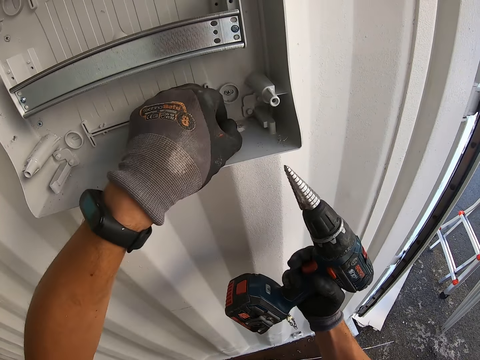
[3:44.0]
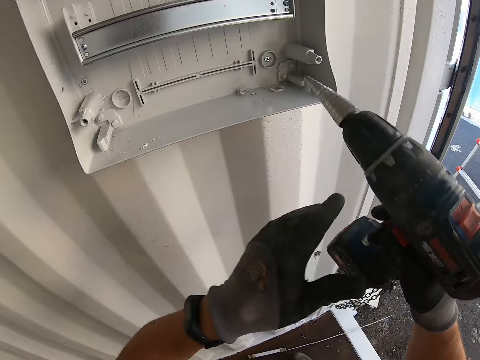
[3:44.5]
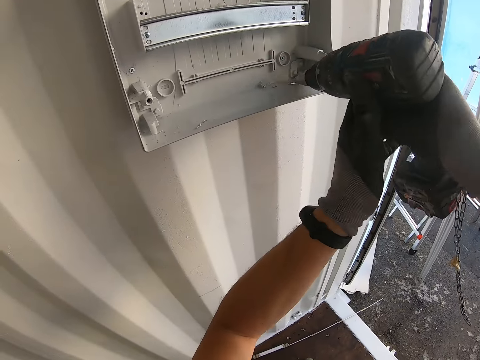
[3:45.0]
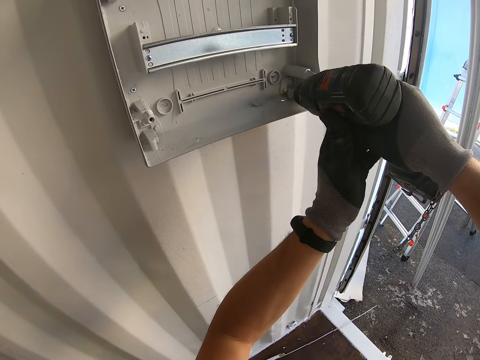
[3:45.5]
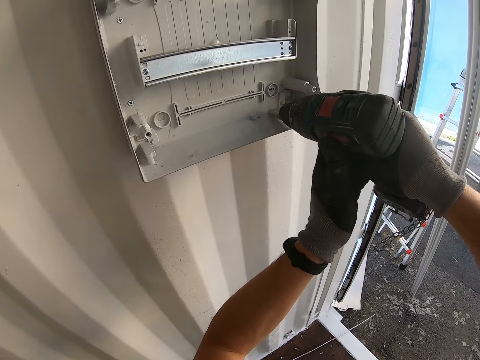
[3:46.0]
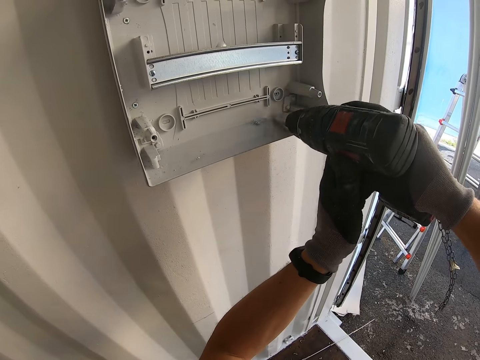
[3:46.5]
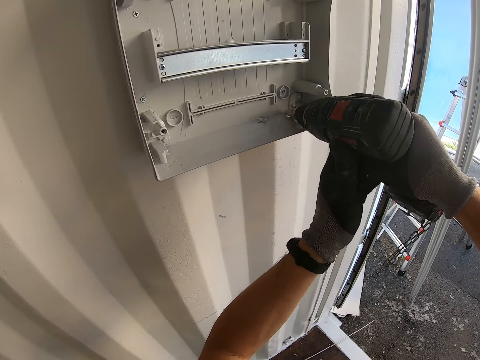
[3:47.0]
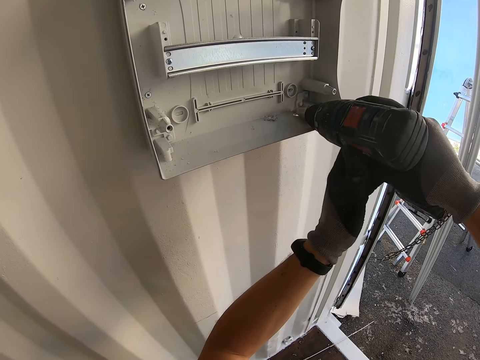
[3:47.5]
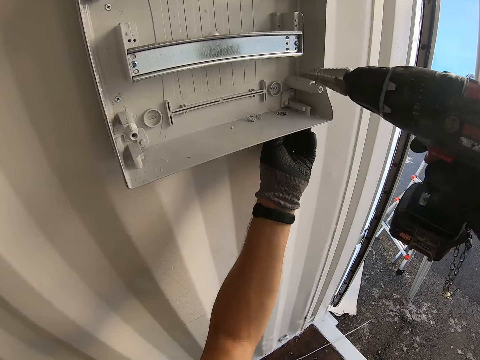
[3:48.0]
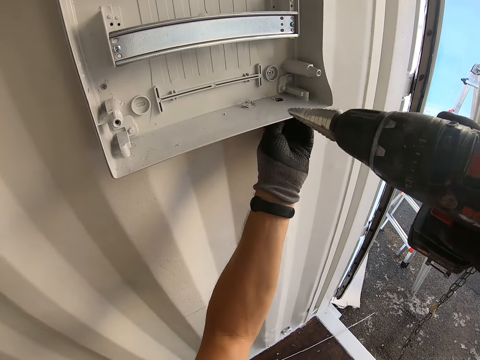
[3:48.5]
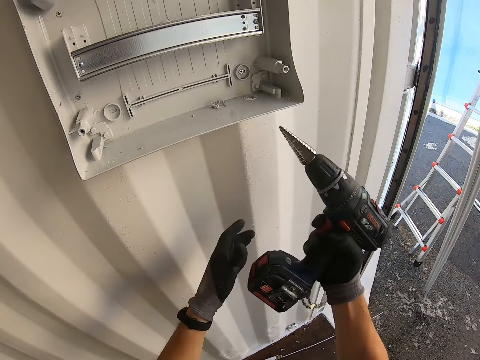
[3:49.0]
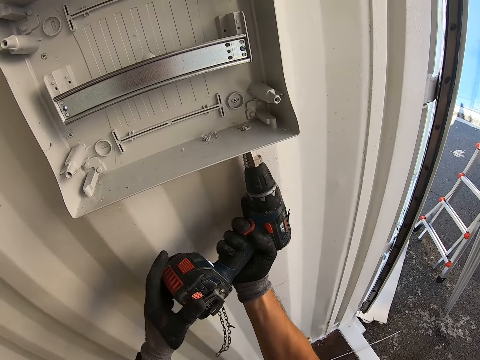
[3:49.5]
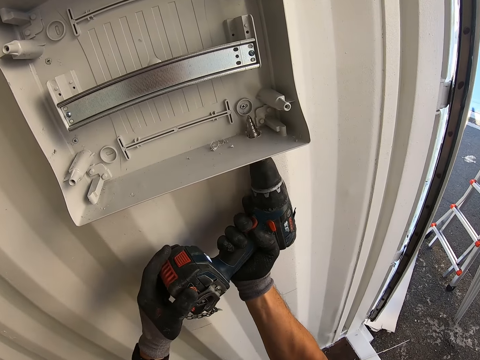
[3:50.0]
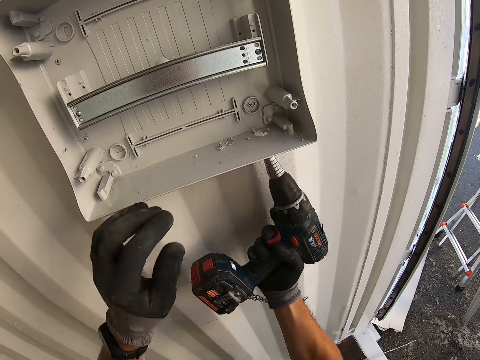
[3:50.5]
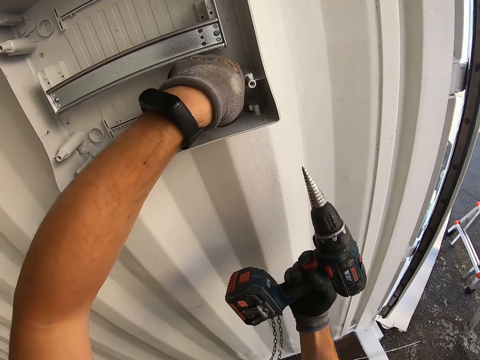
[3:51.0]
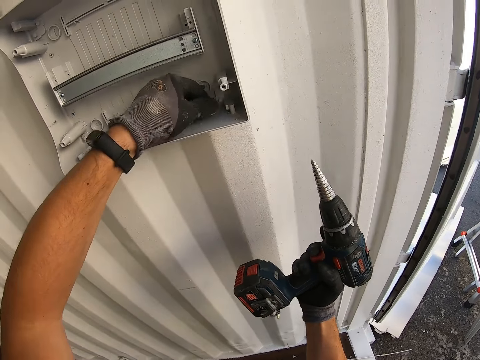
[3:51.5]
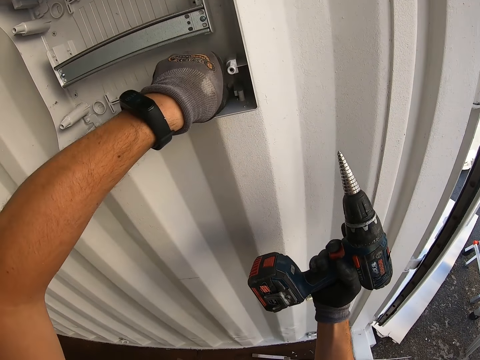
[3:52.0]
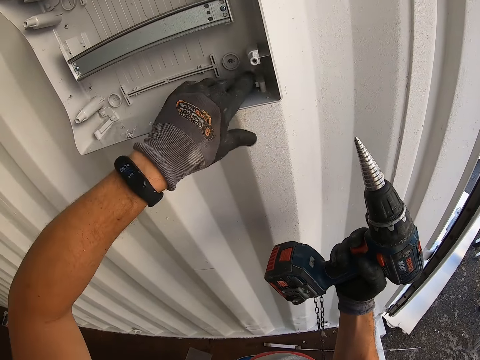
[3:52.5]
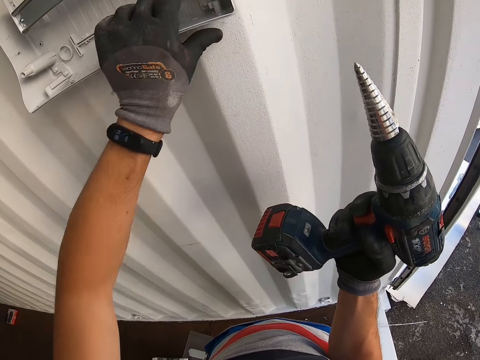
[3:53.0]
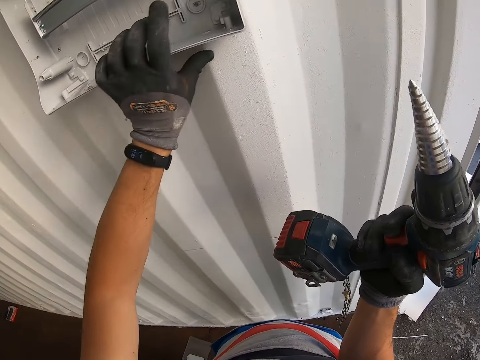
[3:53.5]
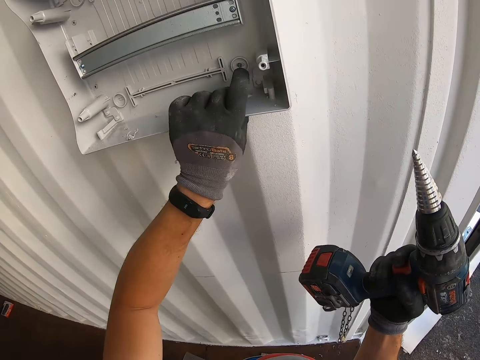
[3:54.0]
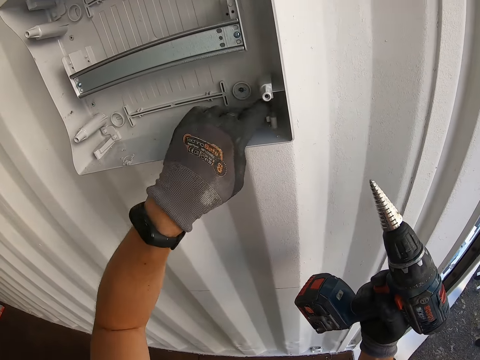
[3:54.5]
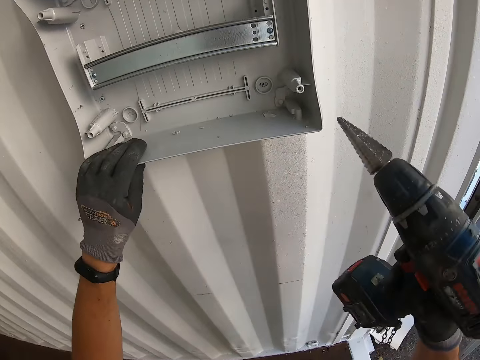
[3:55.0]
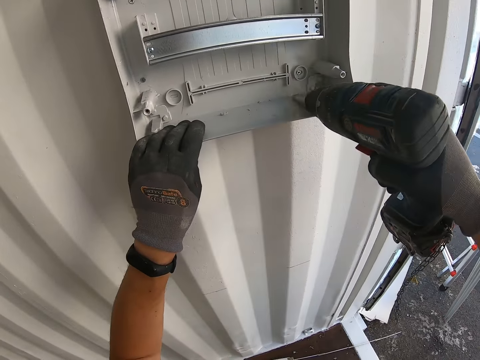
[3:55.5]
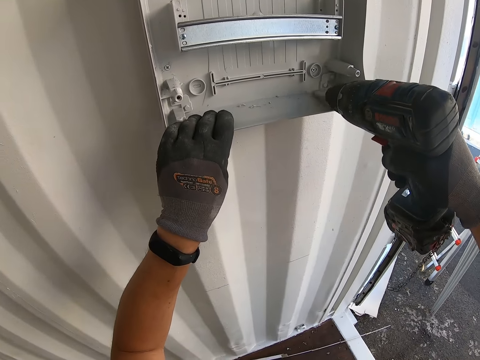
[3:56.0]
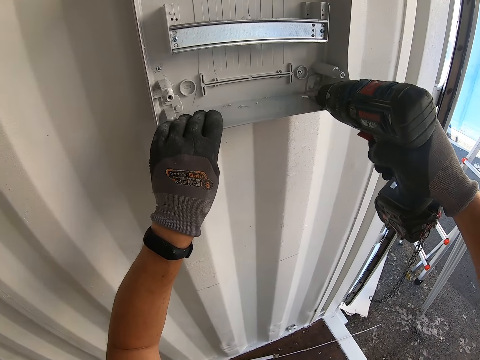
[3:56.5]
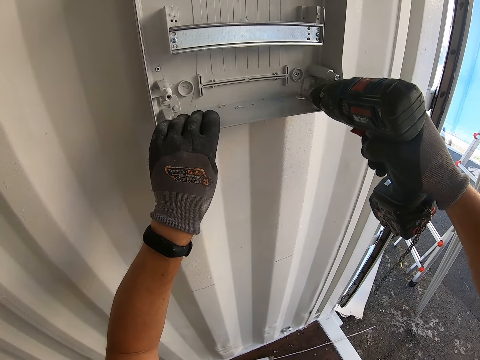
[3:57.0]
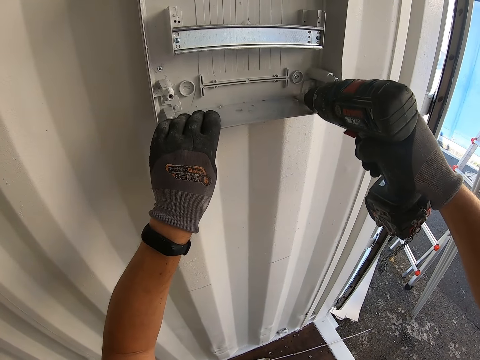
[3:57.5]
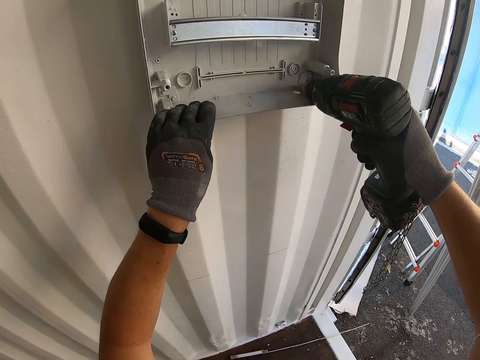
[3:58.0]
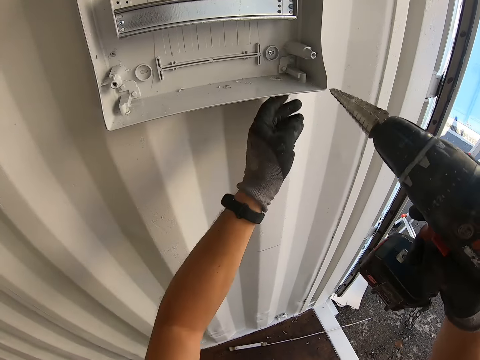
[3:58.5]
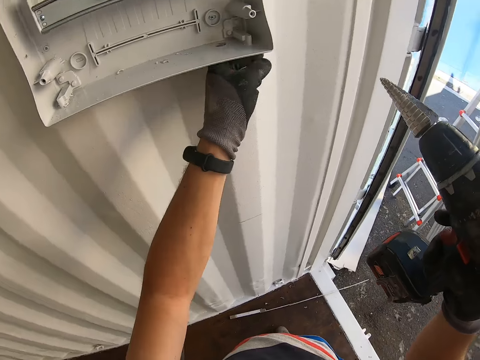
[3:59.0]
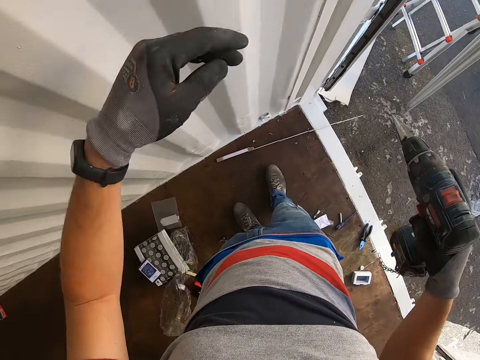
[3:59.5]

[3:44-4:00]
The camera wearer wipes the socket box with the nail gun. They wipe the socket box with the hand. They wipe the socket box with the nail gun.

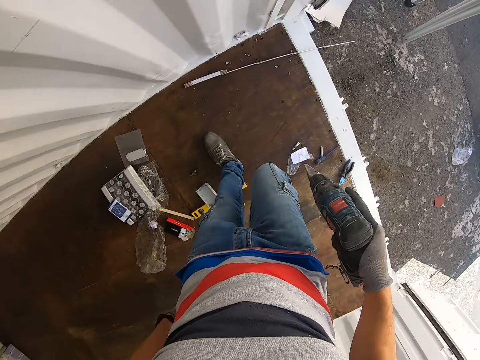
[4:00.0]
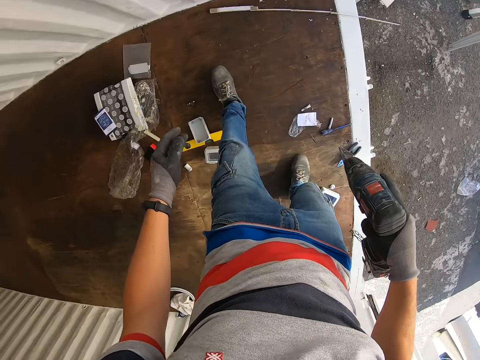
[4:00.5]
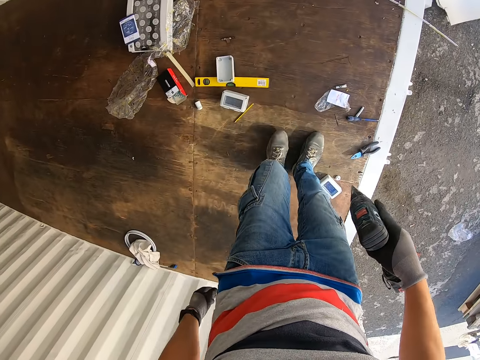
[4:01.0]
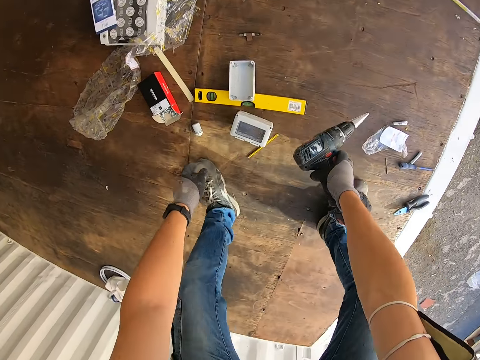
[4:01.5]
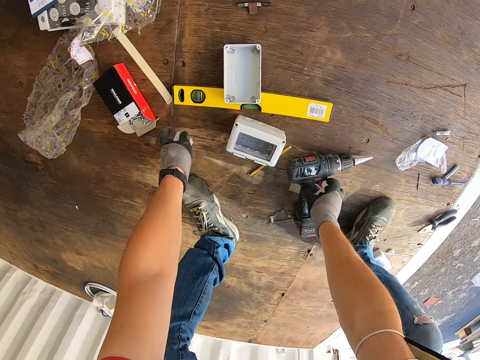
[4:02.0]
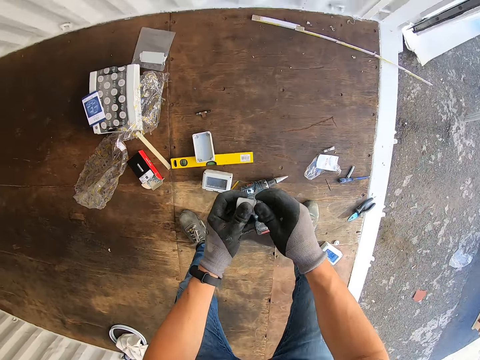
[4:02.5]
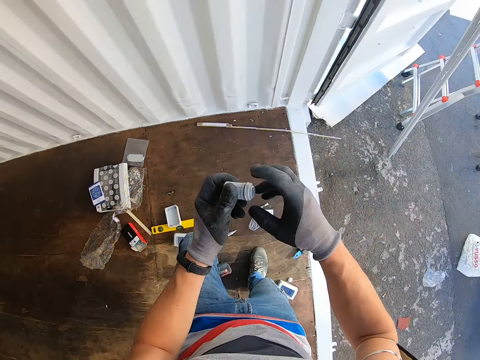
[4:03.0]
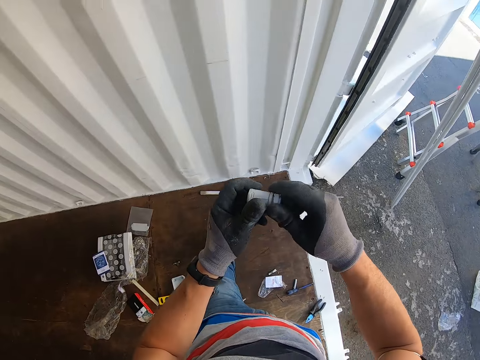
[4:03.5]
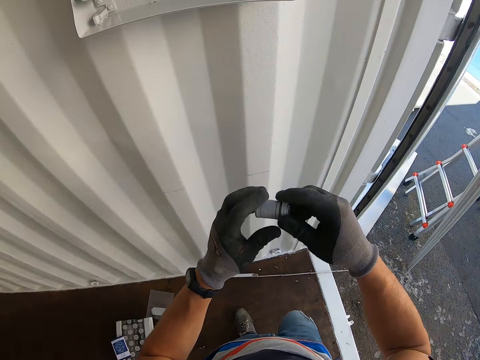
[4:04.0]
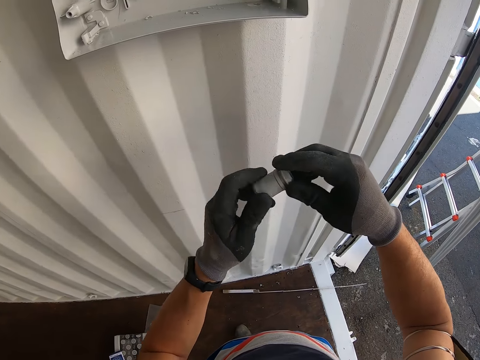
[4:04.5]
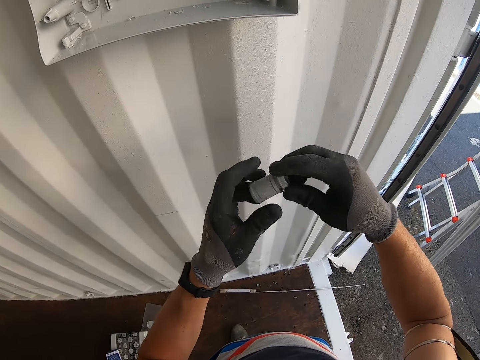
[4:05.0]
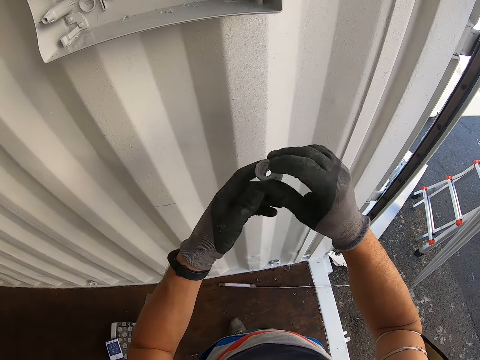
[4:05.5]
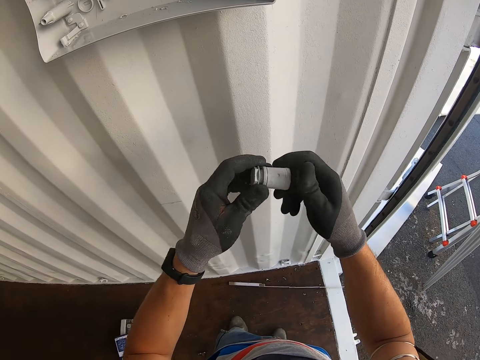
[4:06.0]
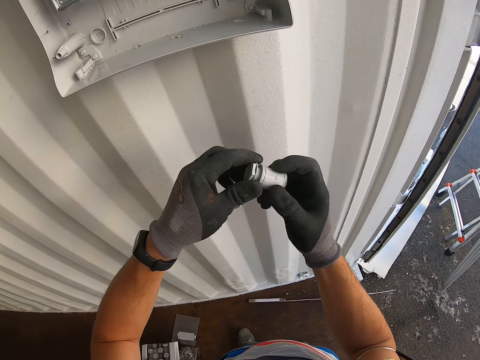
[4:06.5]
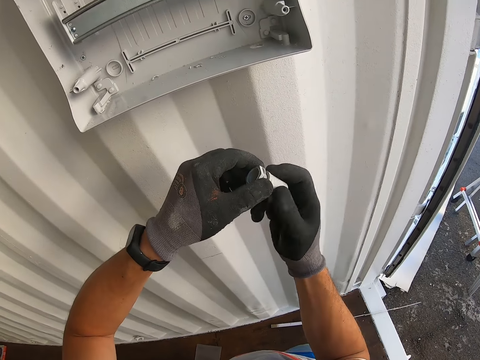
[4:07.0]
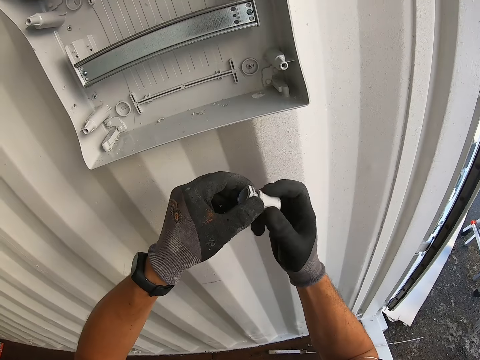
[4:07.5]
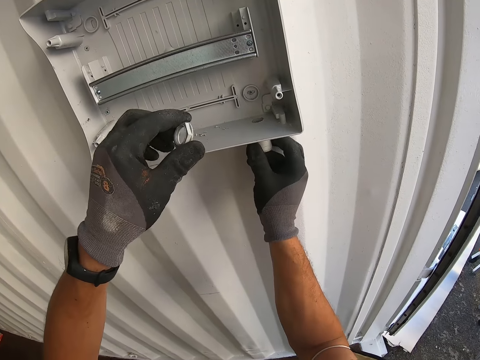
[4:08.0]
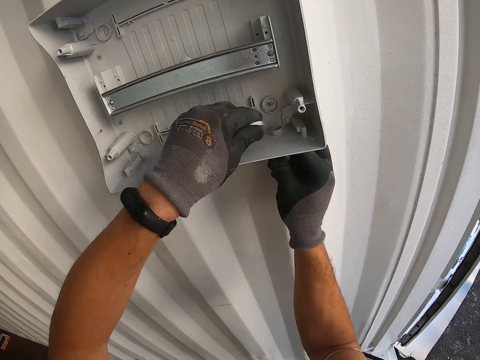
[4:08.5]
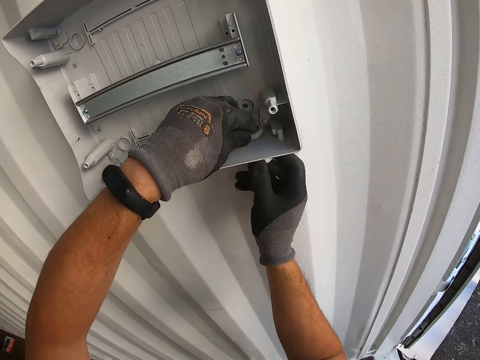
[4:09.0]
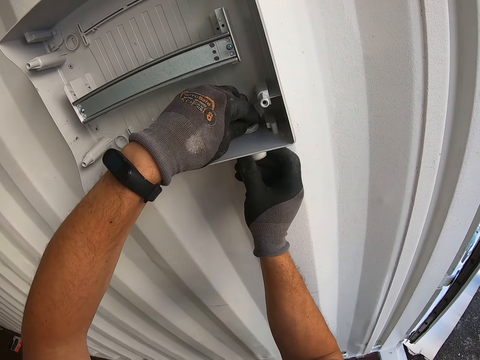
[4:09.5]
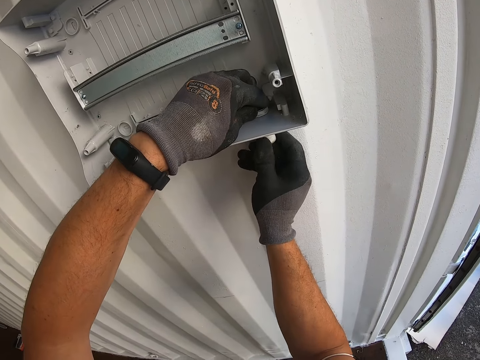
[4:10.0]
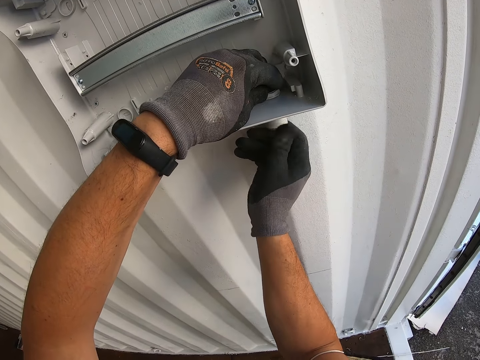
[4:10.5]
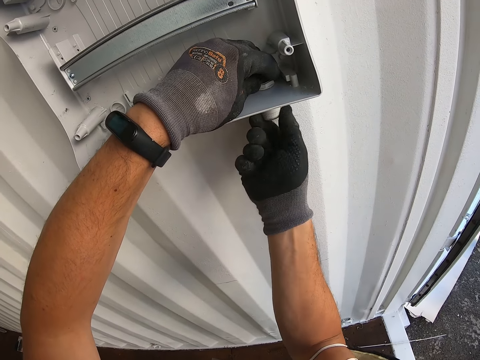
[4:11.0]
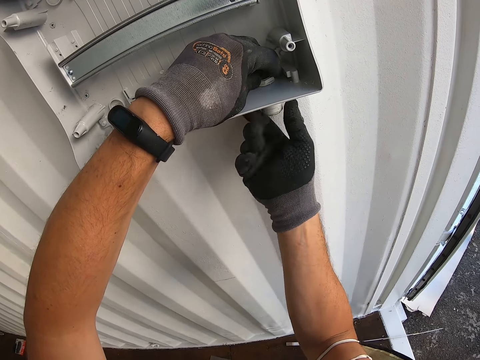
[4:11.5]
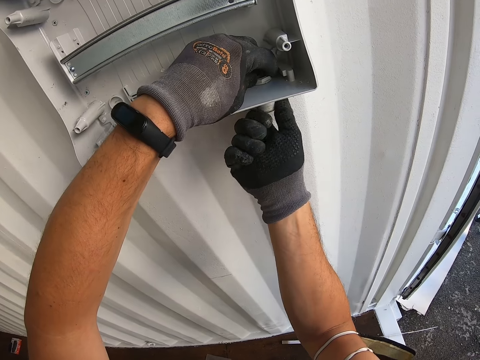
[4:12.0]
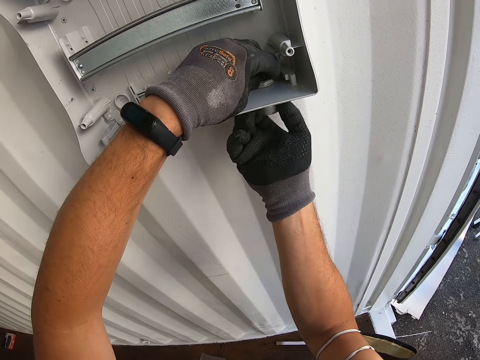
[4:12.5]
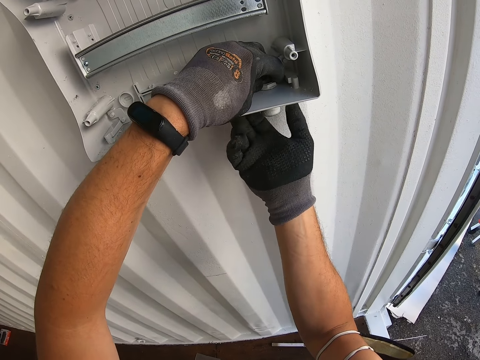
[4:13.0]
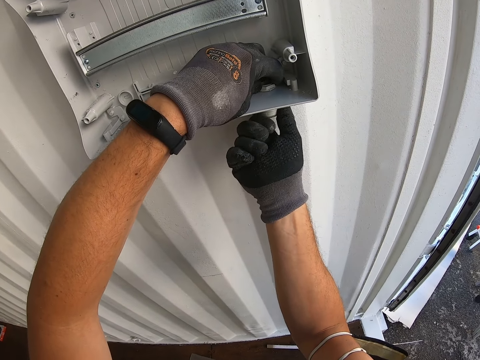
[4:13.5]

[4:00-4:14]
The camera wearer drops the nail gun on the floor. They open the pipe. They fix the pipe on the socket box.
